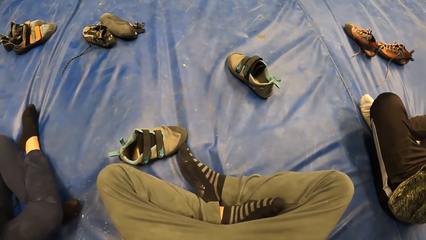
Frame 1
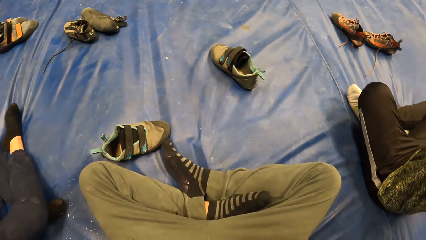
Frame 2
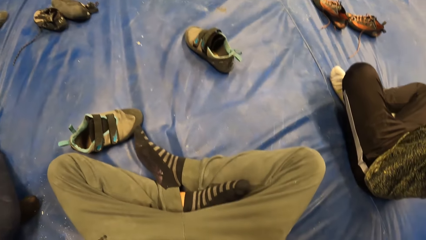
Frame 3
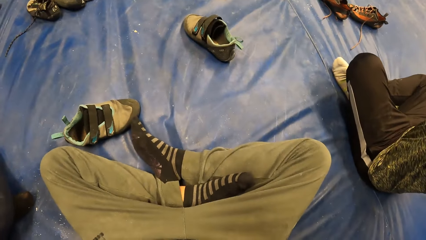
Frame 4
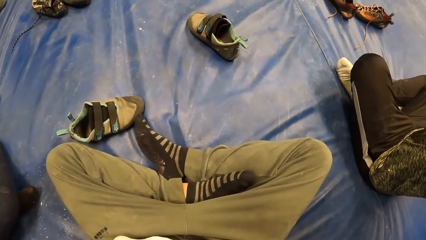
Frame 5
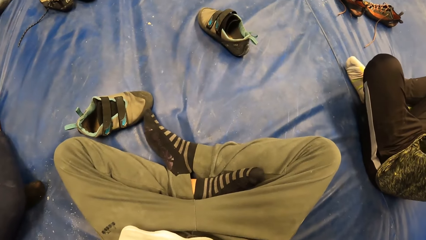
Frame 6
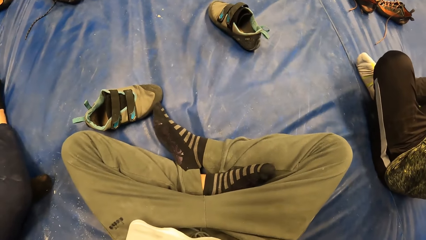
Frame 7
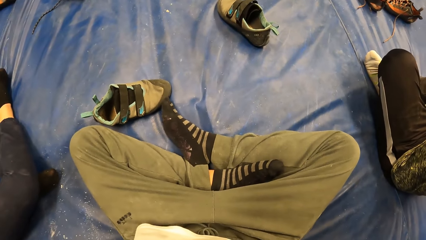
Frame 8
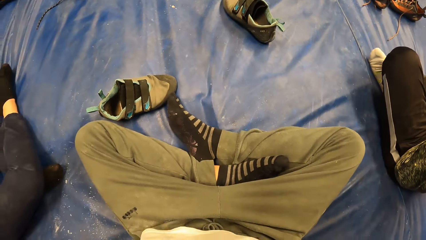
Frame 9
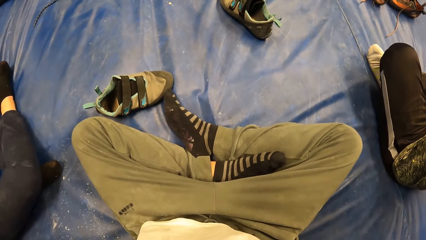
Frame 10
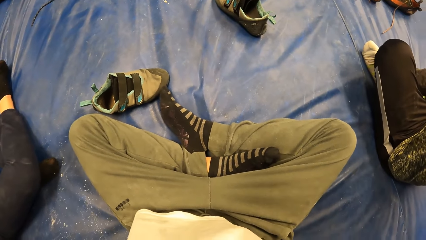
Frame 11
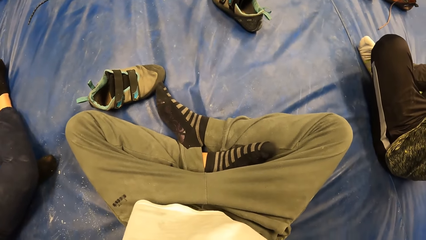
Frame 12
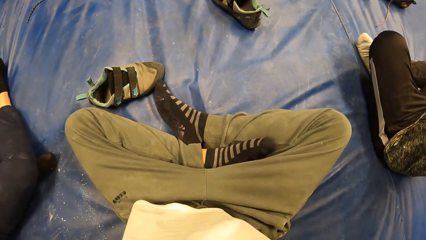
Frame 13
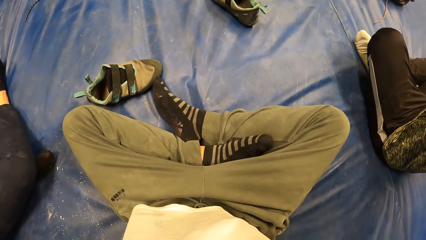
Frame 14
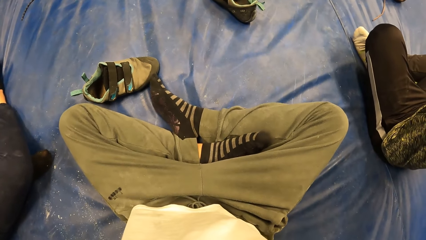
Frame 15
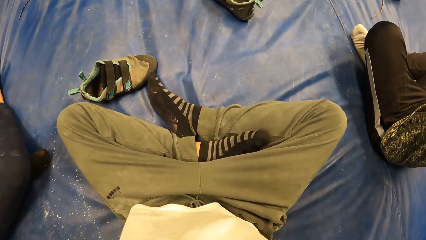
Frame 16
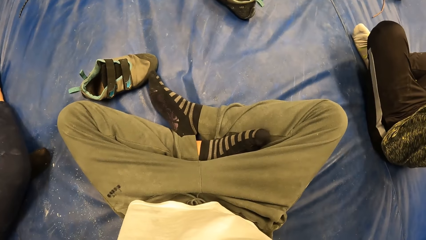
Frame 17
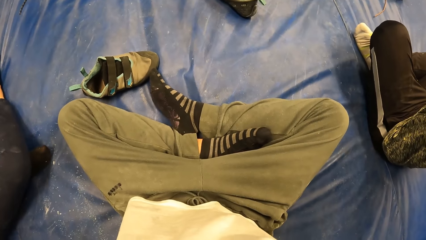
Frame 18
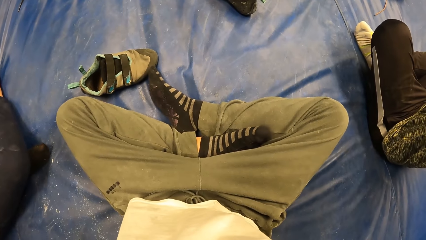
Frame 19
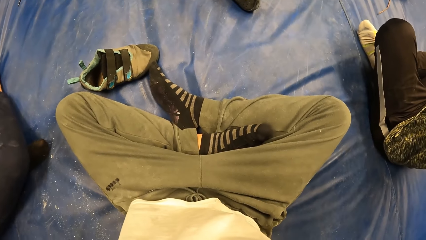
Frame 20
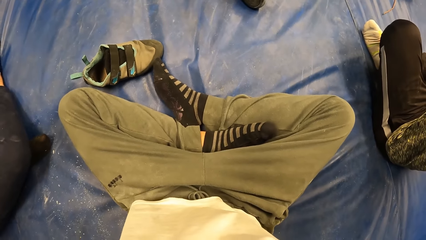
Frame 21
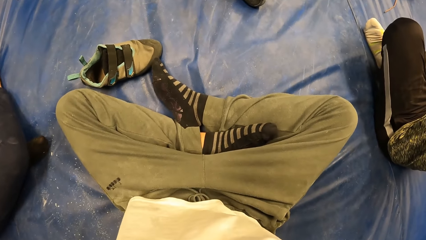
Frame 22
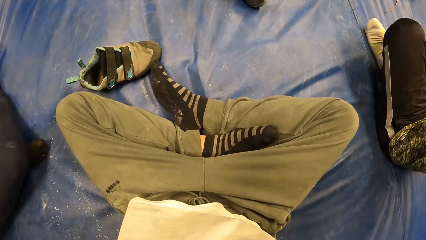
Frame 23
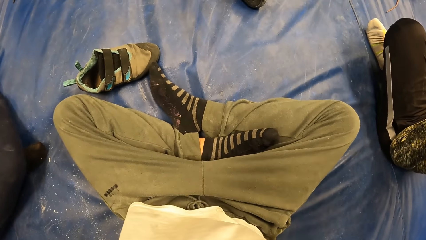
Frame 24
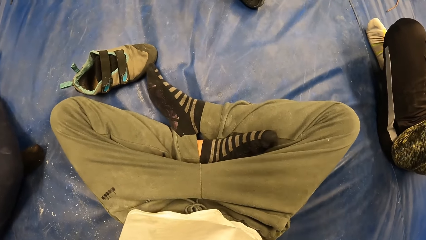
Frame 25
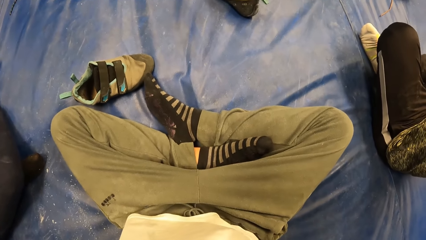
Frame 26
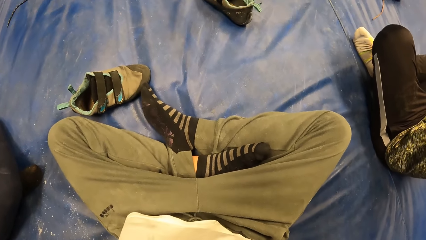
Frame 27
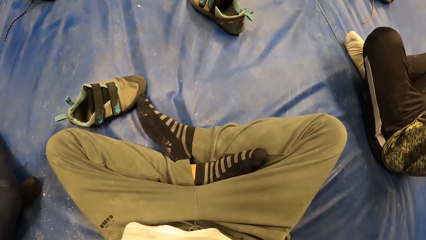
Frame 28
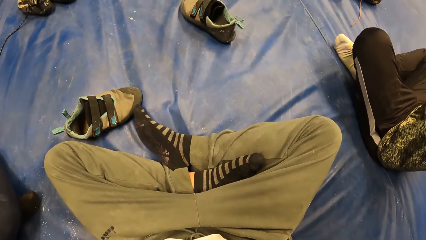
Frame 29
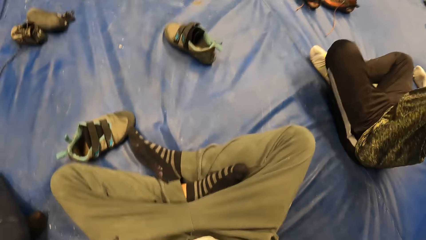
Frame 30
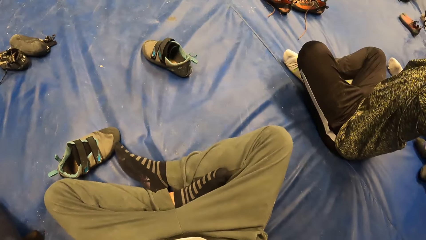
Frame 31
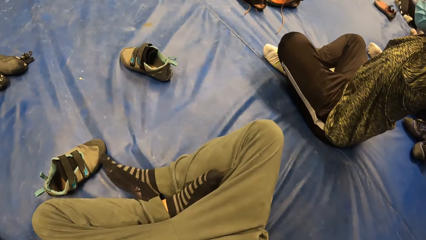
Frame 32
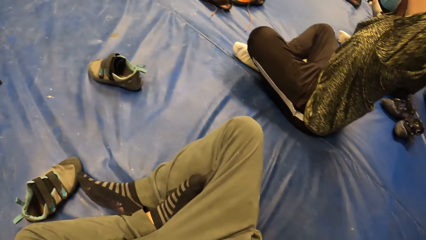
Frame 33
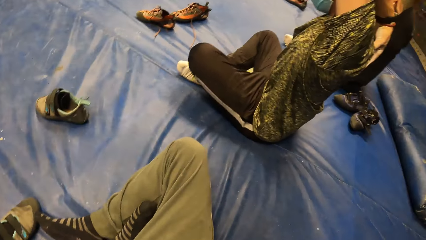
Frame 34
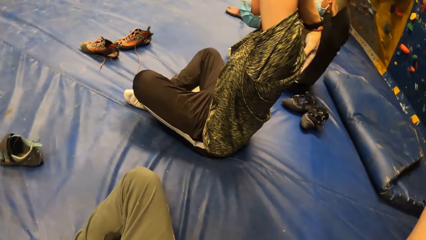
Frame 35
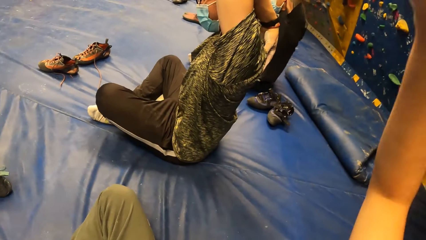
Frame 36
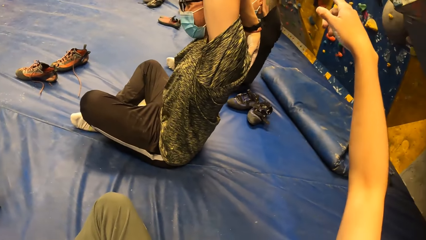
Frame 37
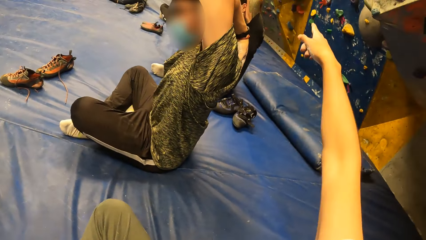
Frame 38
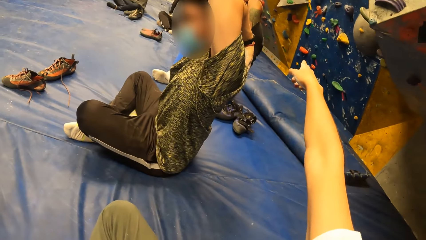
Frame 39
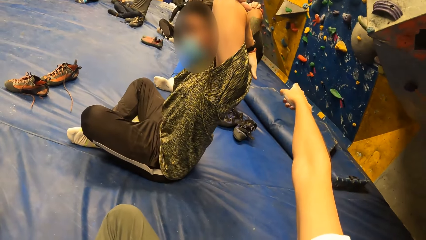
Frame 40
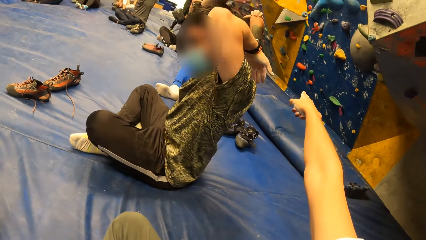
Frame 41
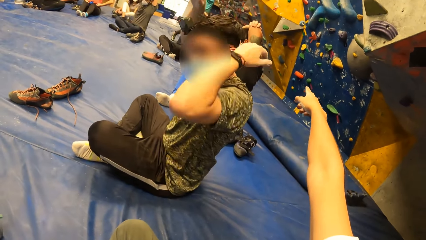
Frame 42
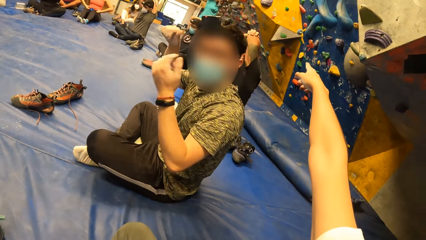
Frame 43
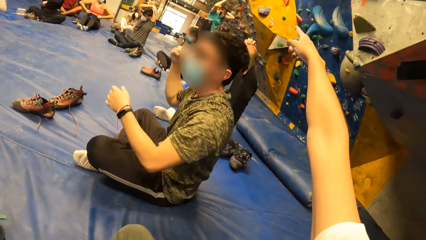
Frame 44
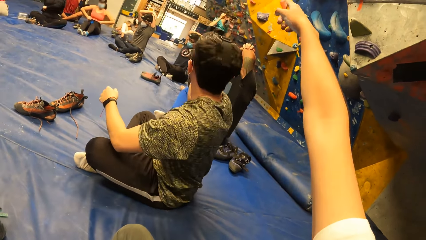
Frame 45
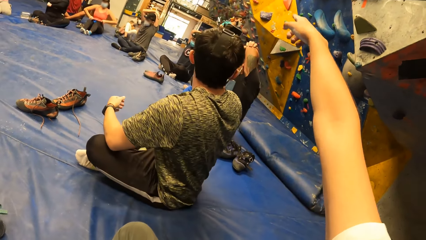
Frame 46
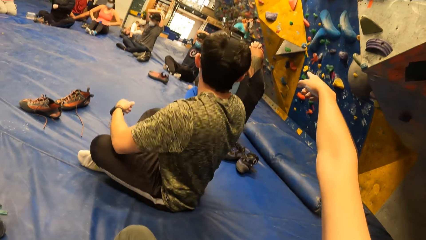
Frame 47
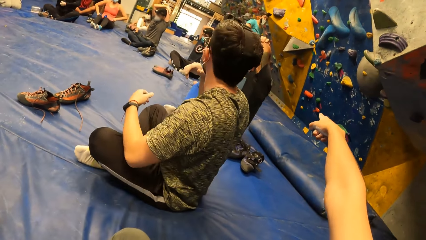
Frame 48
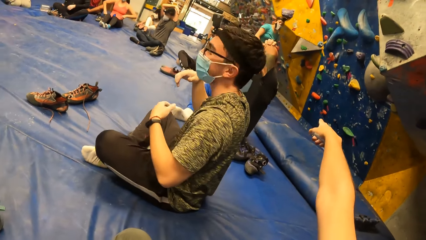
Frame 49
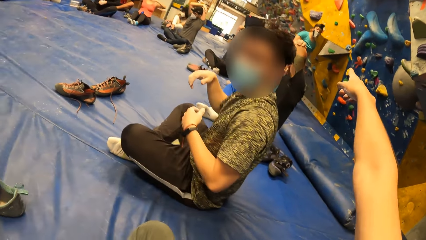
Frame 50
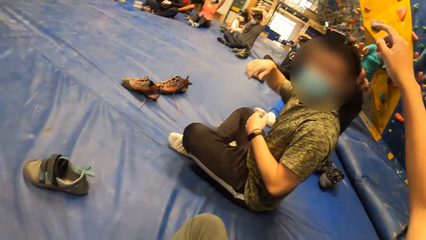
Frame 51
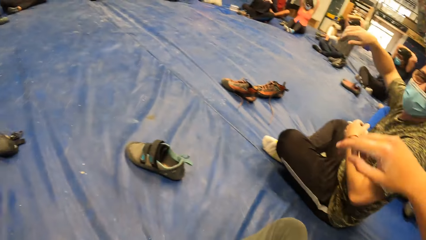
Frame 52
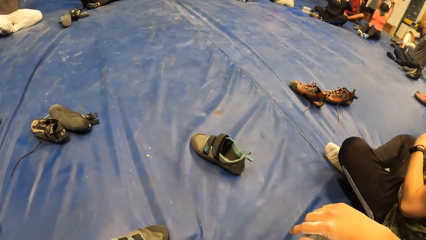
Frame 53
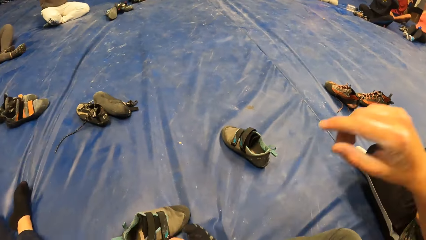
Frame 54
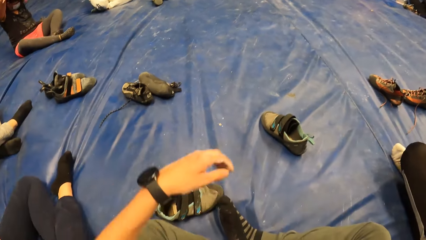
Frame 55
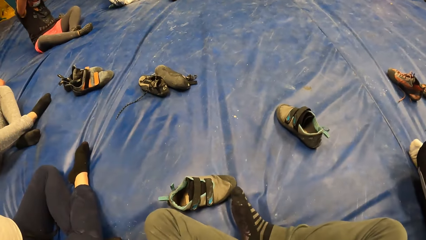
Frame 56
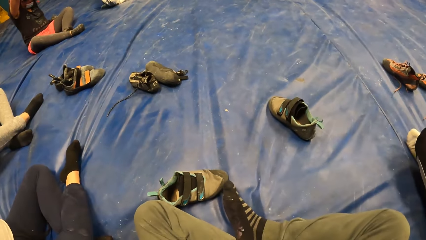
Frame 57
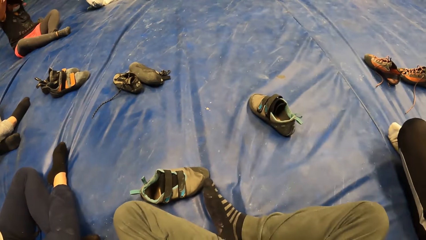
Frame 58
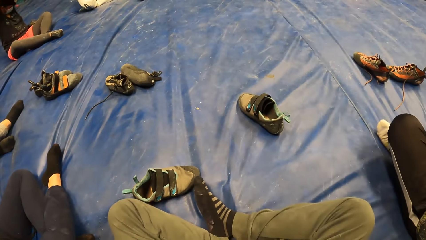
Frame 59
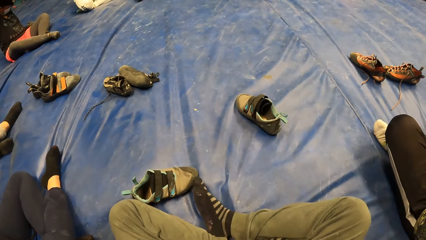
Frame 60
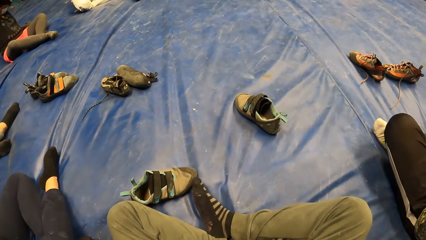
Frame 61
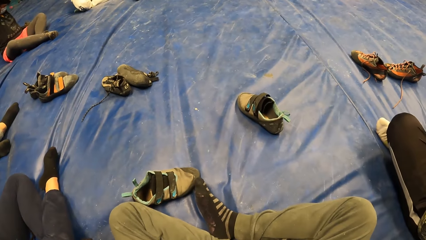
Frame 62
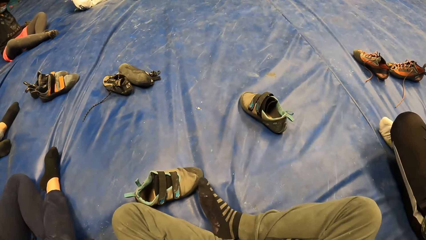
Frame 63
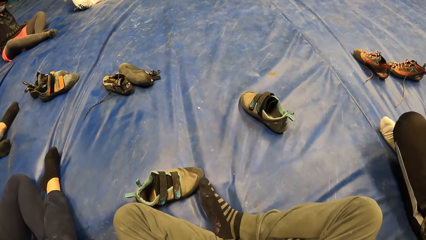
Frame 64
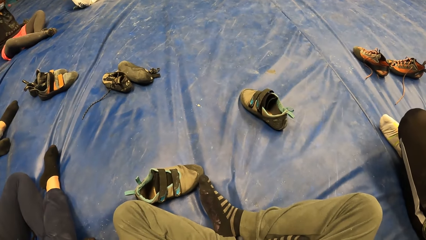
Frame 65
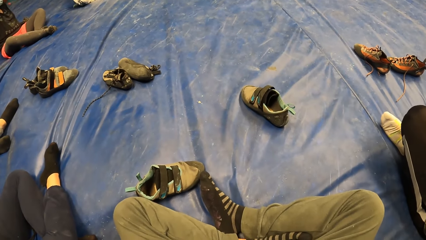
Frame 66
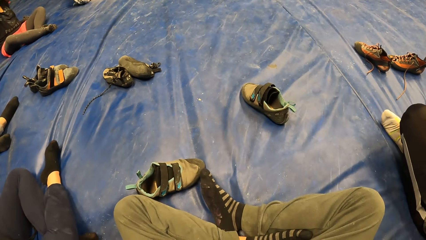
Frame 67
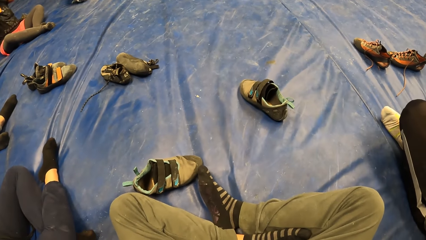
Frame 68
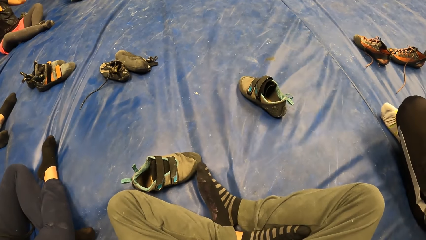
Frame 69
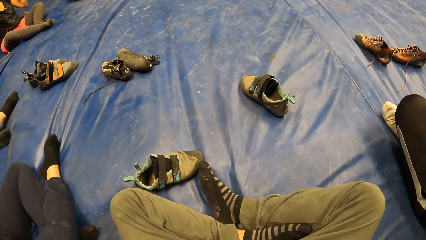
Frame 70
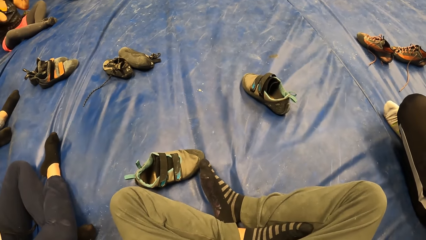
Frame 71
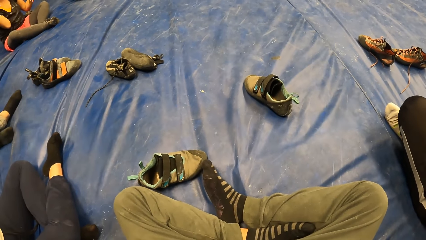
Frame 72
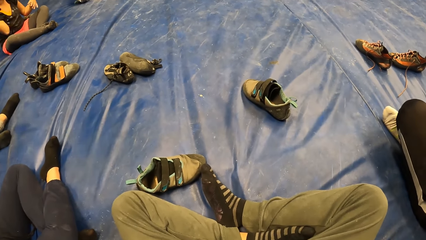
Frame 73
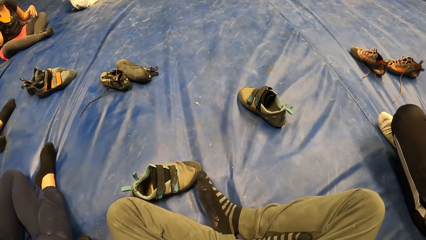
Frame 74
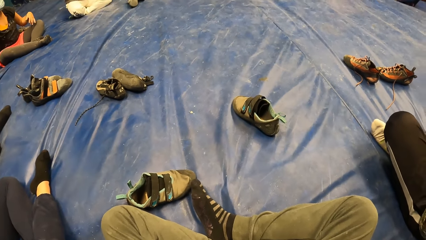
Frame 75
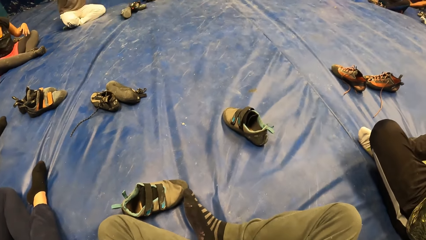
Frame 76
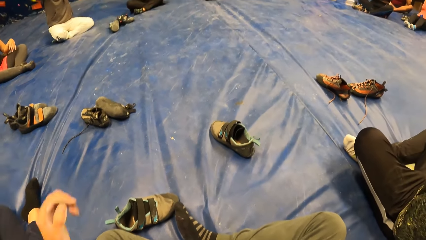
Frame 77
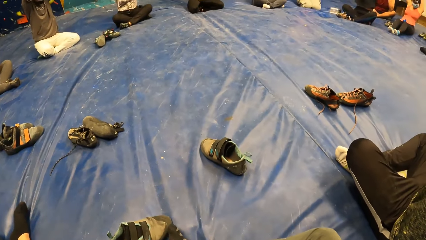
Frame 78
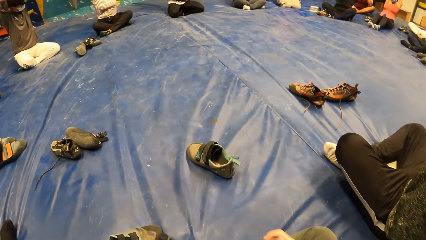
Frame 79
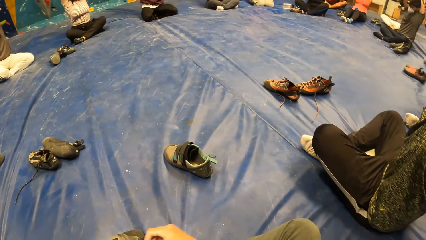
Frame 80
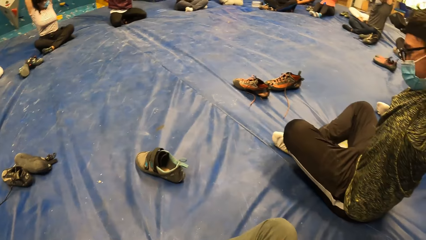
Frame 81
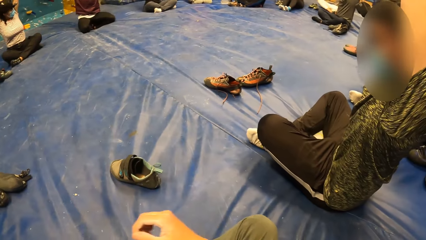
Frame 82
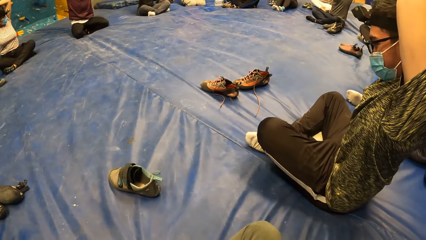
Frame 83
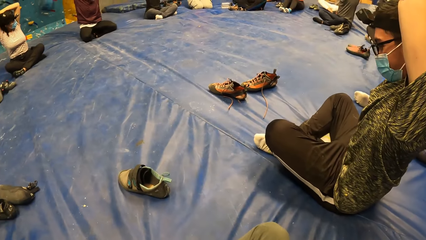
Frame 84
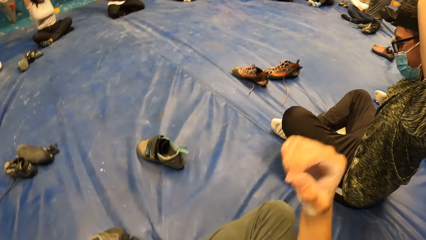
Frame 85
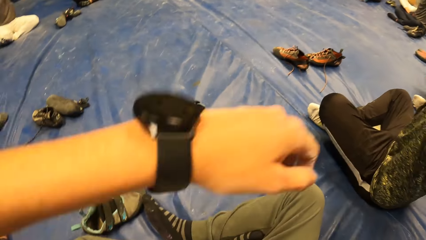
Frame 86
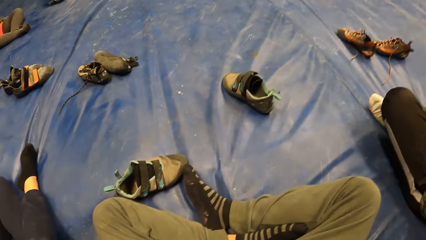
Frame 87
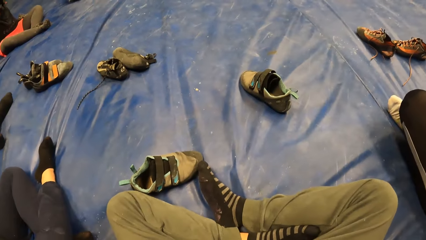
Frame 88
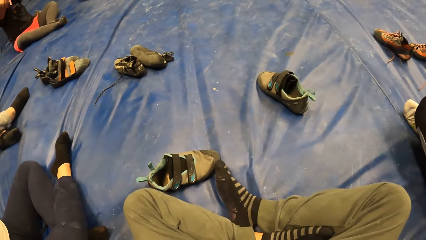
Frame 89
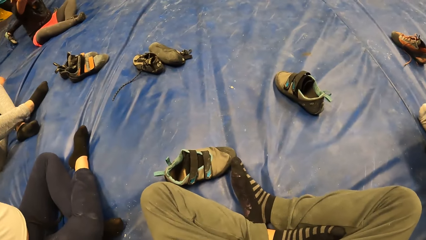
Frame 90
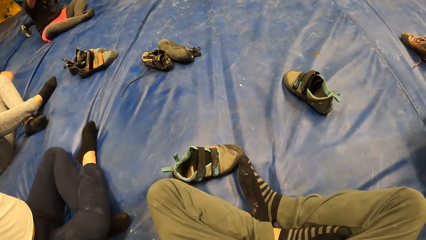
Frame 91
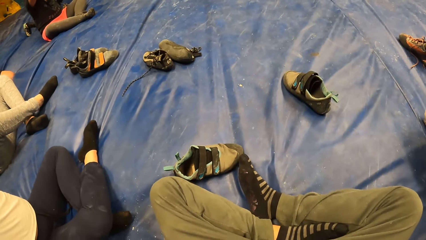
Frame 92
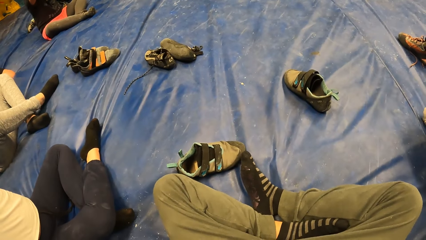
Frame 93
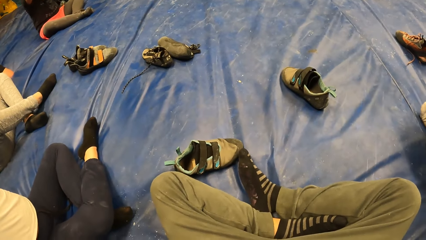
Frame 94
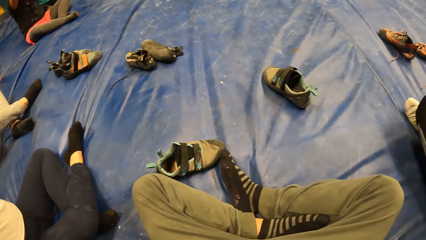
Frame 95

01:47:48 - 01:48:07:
The camera wearer looks around the room. He stretches a hand. He converses with a man. He lowers the hand. He raises both hands above his head. He lowers the hand. He looks around the room.
